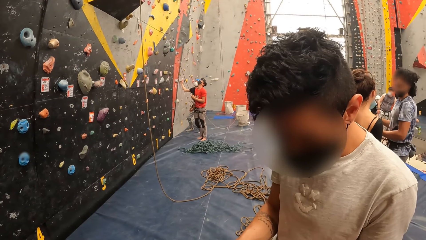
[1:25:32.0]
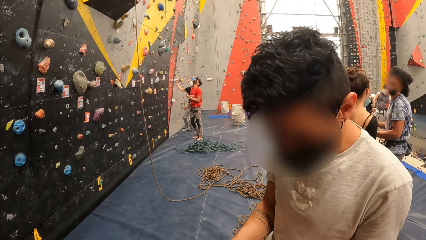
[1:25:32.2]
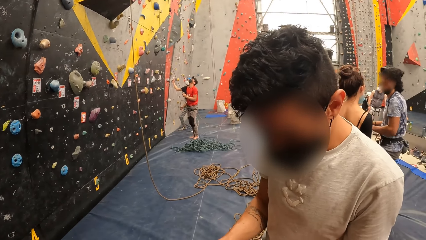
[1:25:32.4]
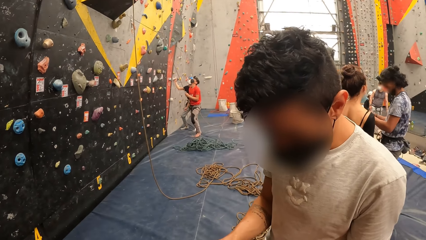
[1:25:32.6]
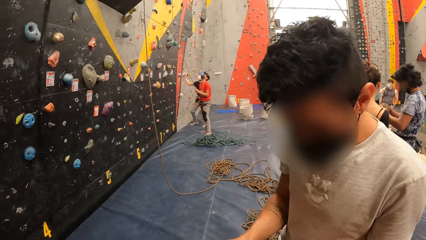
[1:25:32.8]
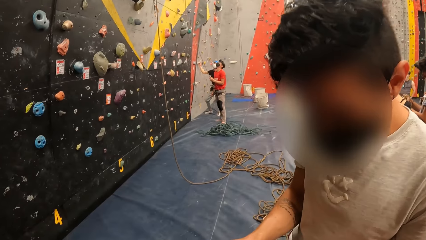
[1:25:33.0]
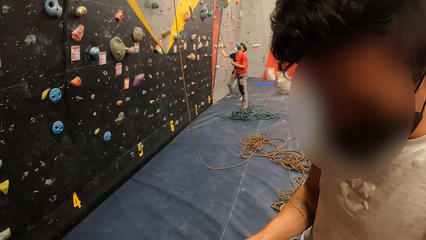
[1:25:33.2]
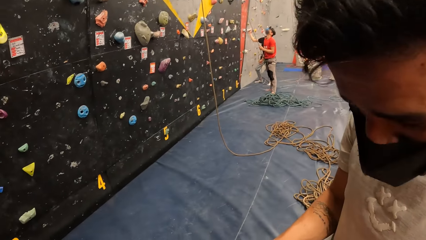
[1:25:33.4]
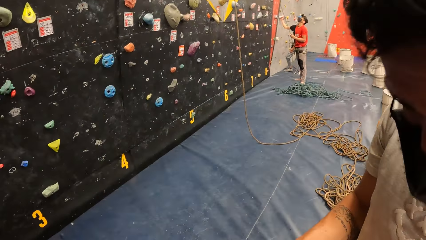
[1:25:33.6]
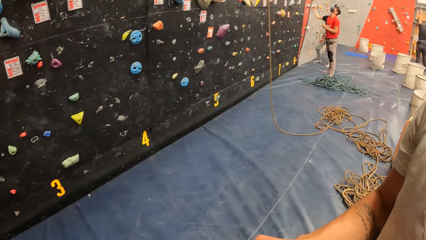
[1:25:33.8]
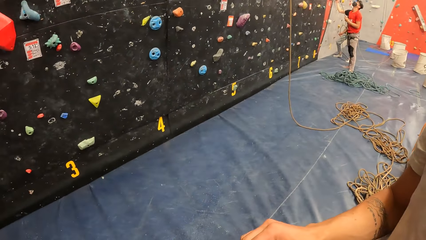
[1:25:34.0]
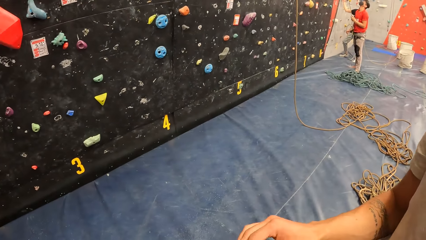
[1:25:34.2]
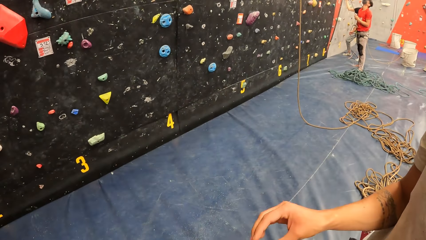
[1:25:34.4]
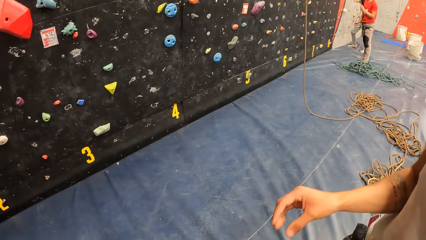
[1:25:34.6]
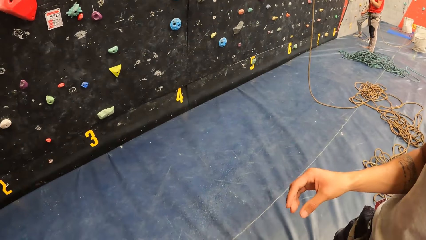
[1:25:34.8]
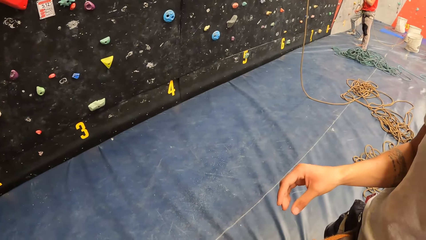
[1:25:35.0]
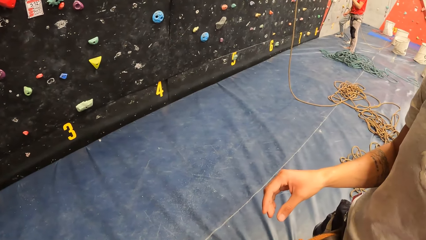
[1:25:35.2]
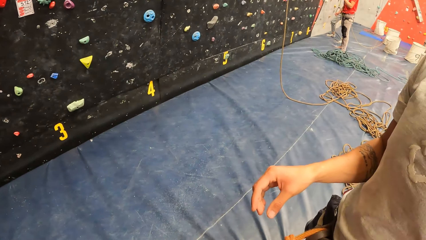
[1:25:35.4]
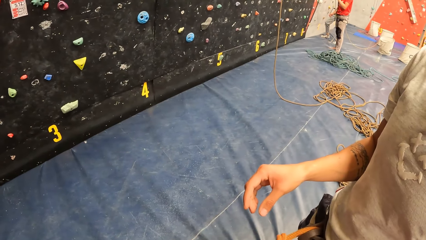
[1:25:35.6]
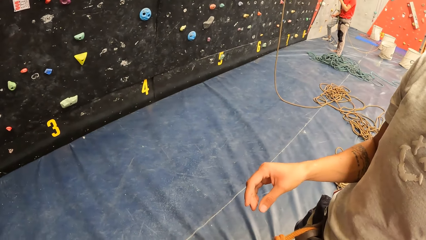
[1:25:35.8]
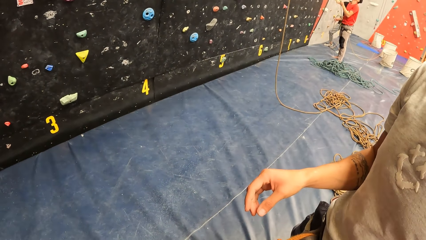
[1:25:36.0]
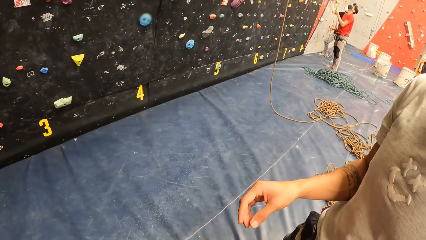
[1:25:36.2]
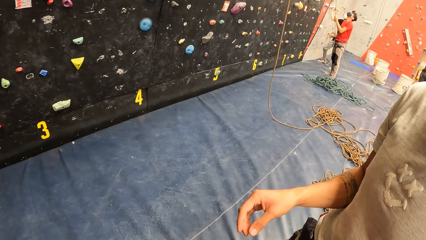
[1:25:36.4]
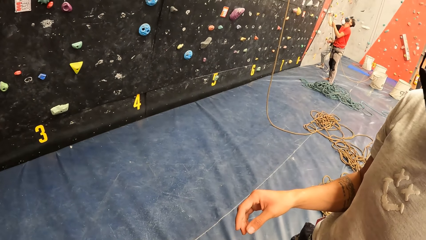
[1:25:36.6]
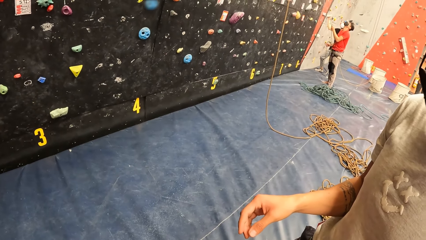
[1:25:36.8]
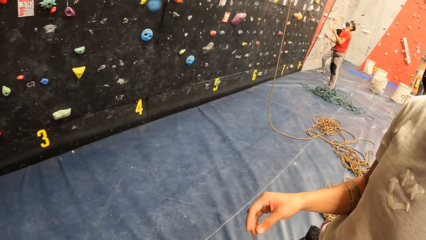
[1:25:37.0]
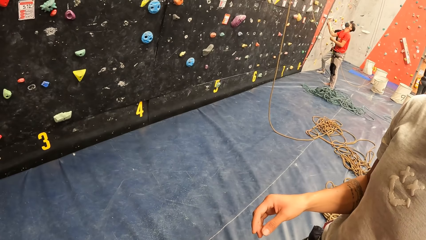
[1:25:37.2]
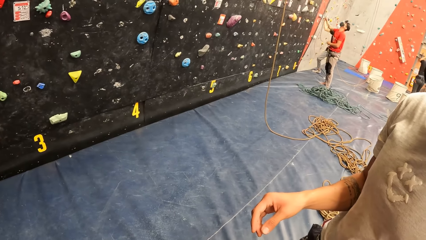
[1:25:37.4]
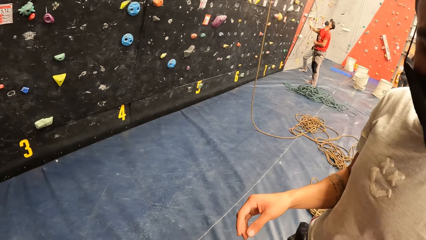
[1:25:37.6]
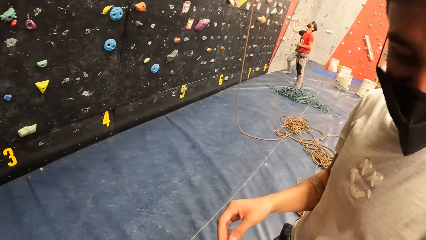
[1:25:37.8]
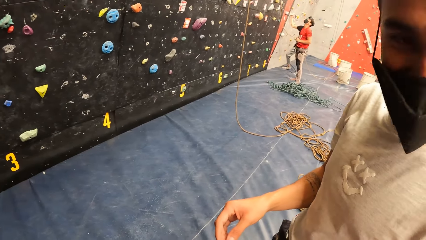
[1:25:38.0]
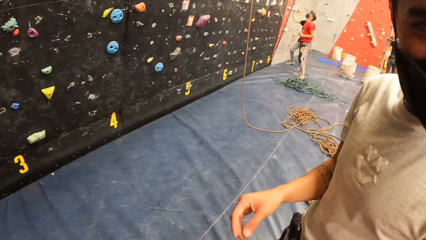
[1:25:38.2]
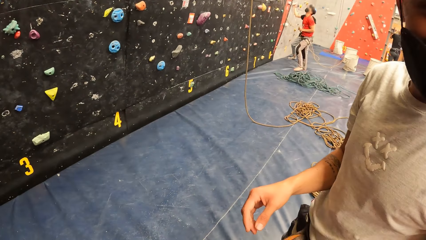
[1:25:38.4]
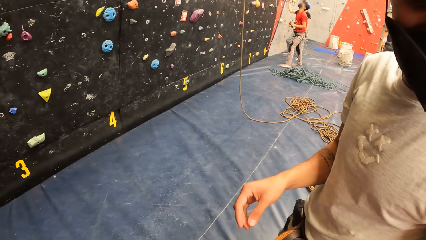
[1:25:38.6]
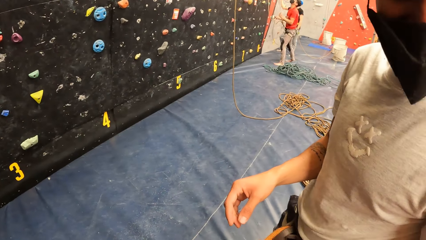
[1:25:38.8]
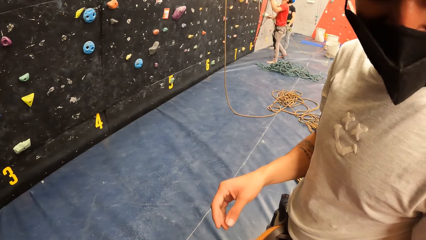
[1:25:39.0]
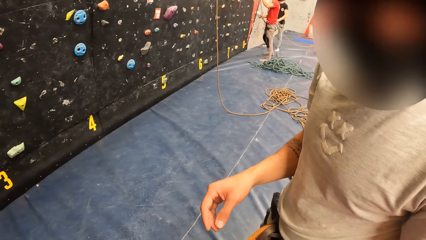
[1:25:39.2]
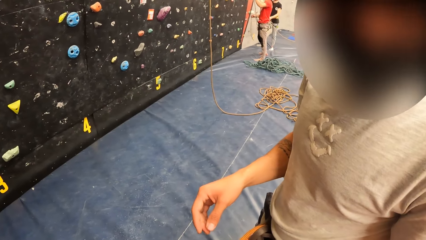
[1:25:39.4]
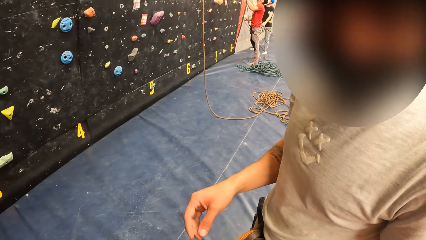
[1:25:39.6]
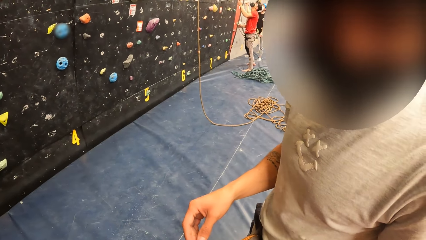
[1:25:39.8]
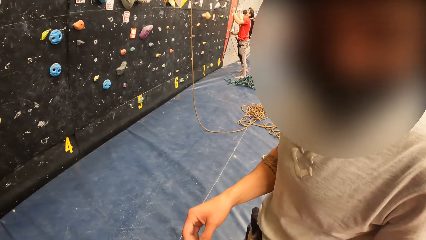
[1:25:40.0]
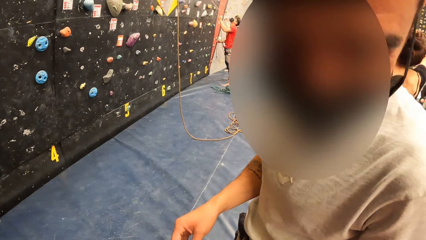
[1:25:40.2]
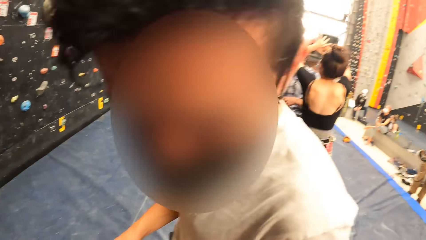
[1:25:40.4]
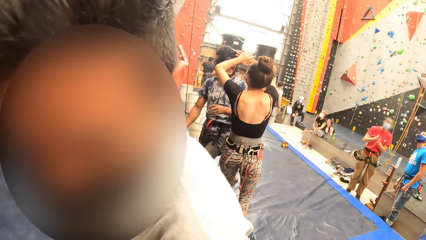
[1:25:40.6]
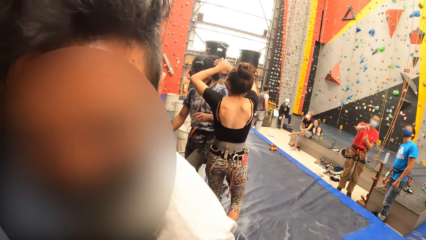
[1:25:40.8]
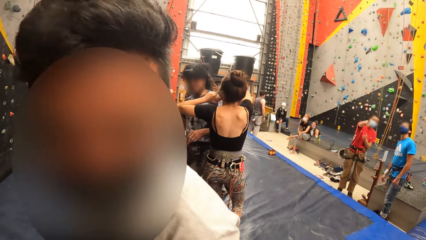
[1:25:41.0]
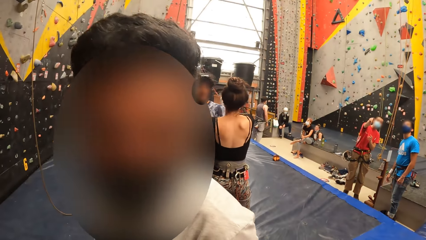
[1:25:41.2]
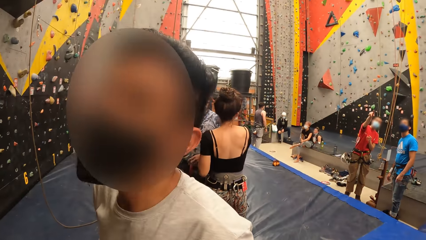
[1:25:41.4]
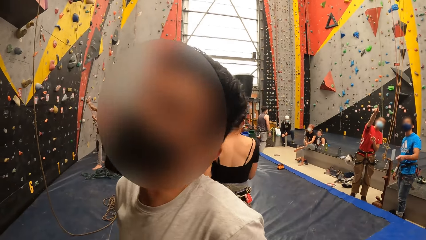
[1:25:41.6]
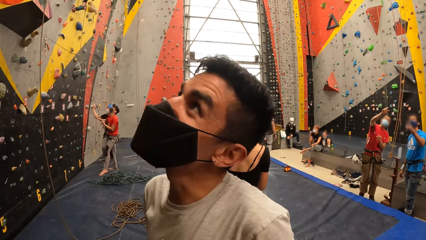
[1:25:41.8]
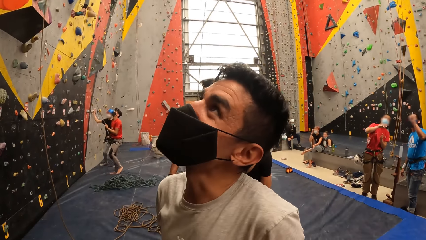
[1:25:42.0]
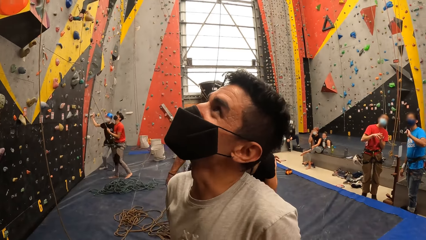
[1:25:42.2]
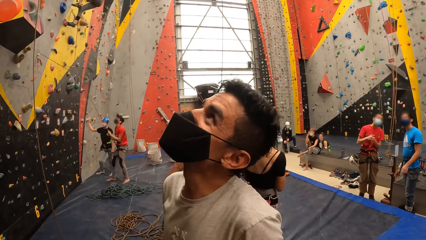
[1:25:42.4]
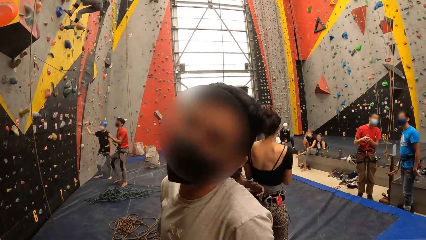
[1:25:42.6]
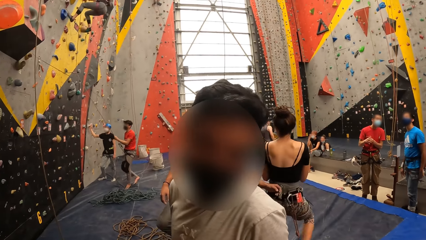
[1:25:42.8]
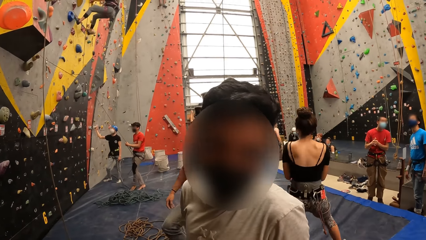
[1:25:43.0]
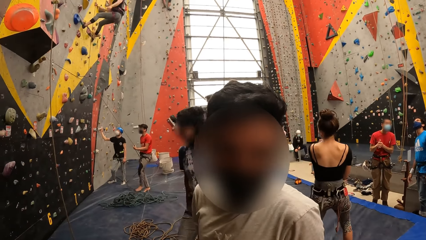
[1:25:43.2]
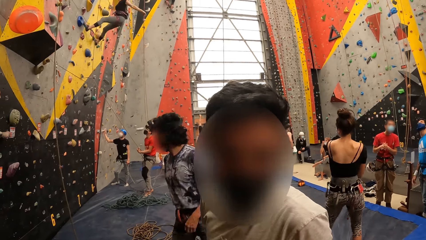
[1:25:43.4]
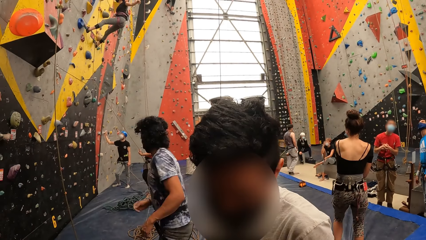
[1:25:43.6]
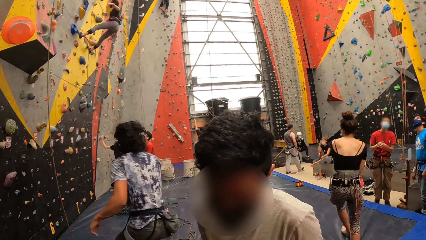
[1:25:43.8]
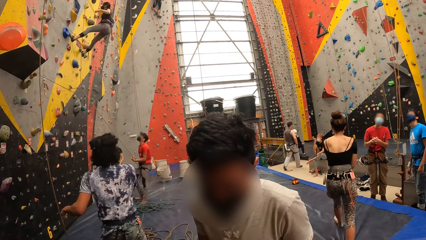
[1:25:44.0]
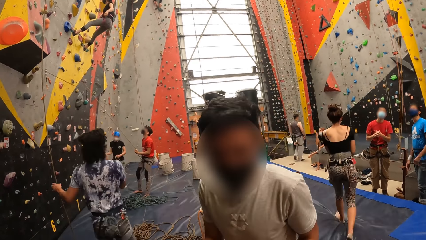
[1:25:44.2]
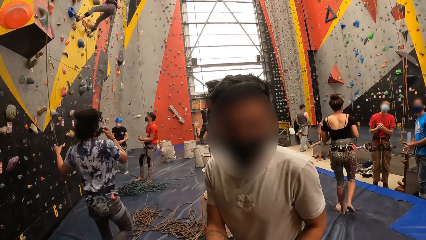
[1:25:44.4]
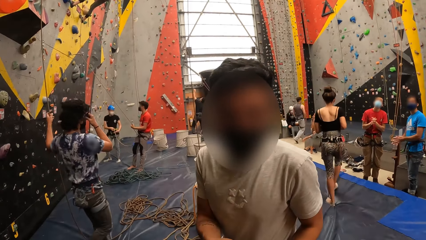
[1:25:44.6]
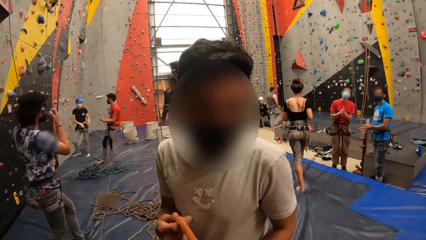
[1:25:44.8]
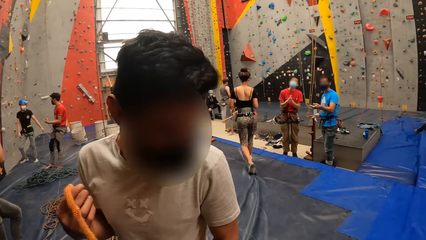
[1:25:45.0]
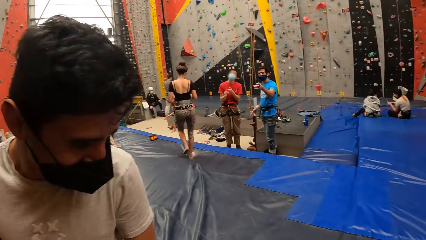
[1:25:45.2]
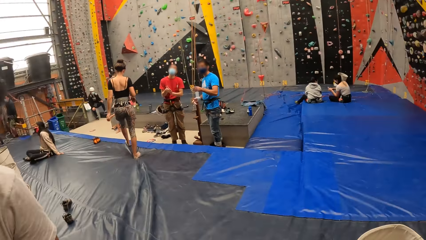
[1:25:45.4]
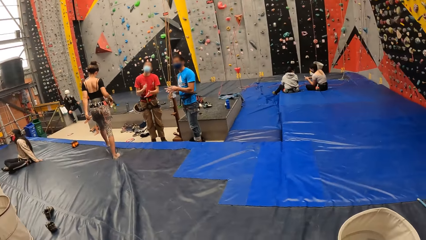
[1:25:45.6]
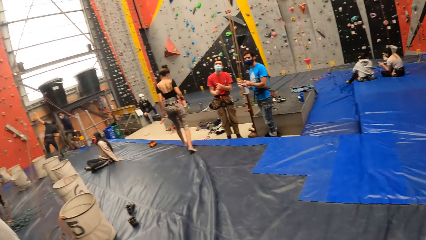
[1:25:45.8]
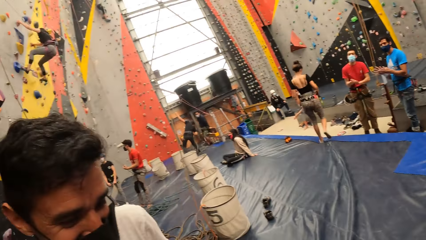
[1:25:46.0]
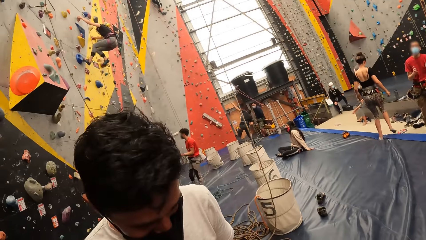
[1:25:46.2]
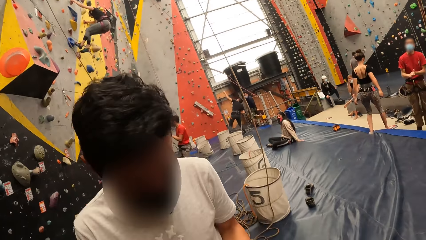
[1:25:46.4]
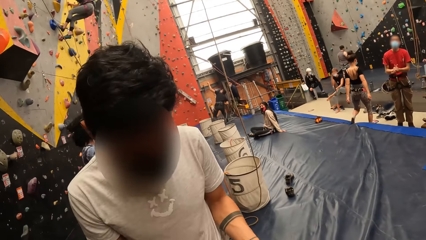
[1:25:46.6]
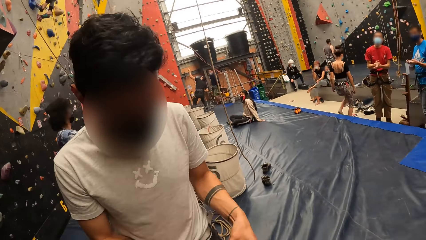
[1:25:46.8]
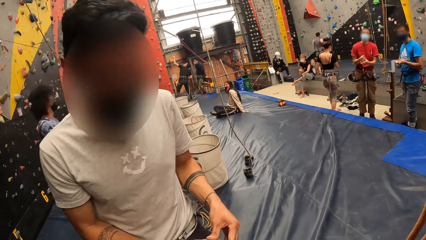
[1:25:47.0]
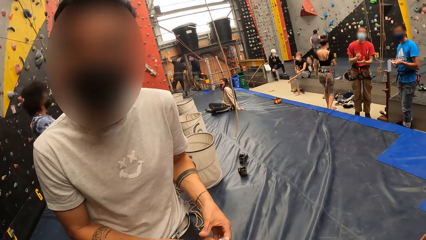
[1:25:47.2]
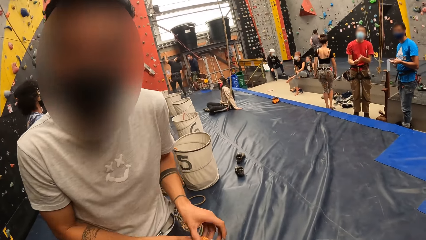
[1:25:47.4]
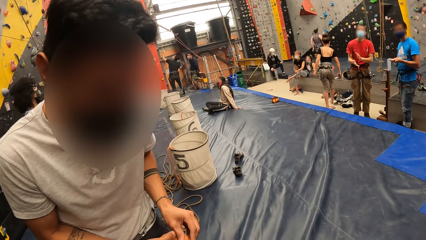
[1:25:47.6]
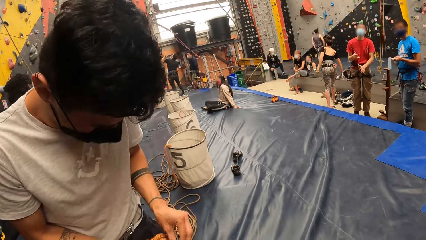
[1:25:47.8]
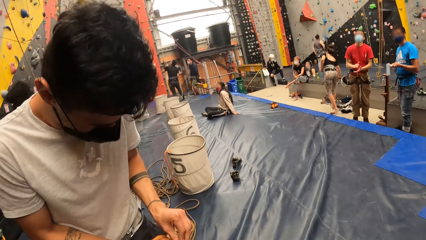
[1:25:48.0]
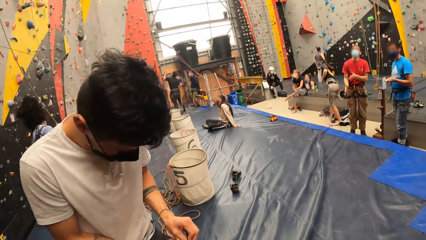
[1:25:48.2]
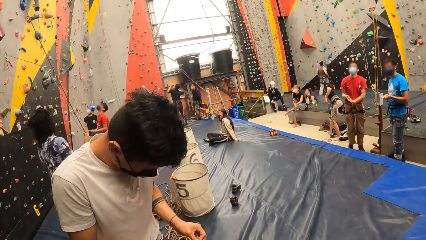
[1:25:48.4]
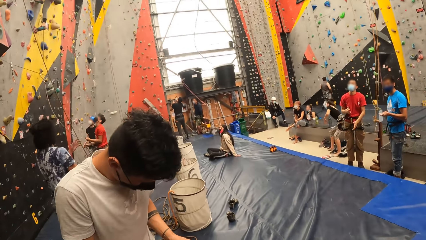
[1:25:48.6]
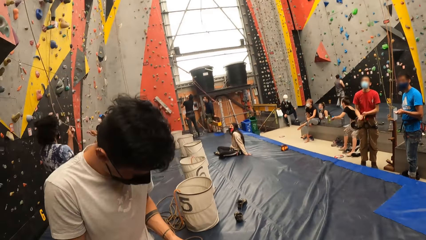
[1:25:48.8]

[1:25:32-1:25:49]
The camera wearer interacts with a man. A person points to something. Another person holds the rope.
